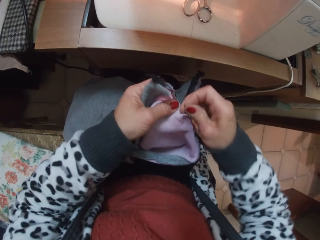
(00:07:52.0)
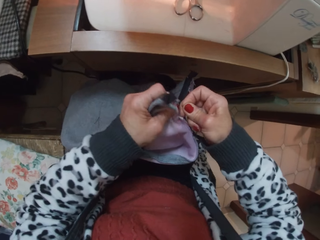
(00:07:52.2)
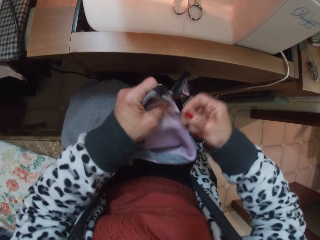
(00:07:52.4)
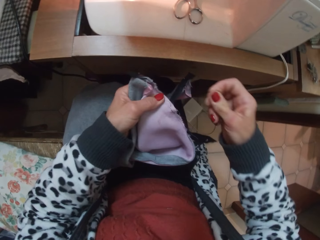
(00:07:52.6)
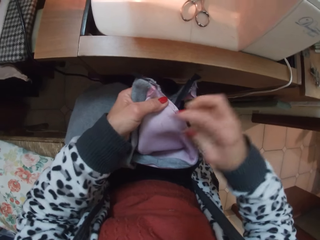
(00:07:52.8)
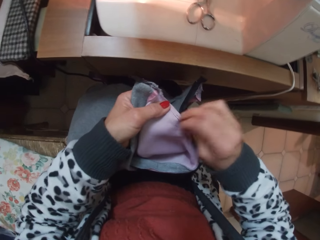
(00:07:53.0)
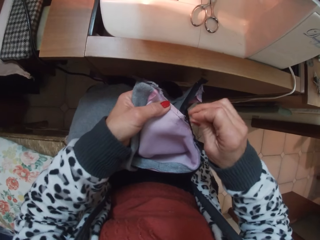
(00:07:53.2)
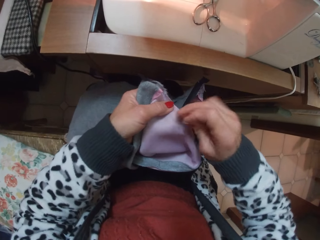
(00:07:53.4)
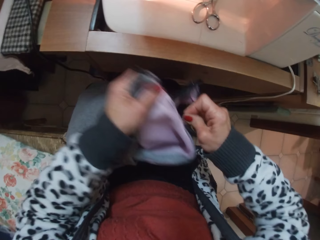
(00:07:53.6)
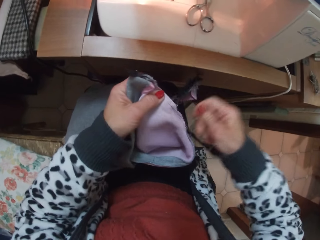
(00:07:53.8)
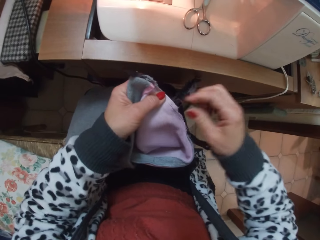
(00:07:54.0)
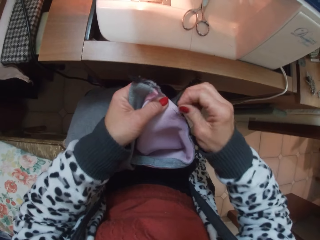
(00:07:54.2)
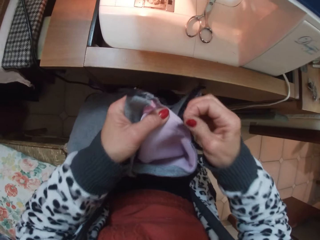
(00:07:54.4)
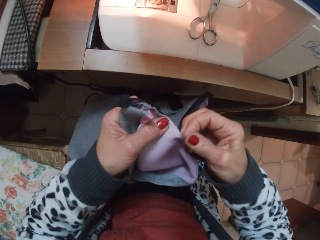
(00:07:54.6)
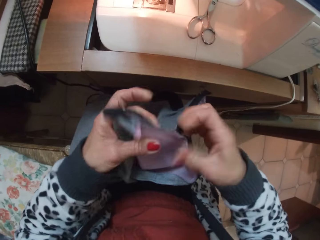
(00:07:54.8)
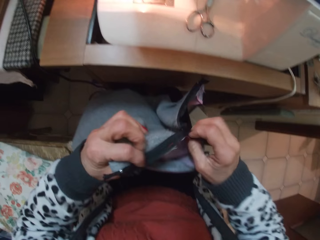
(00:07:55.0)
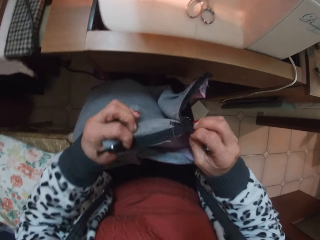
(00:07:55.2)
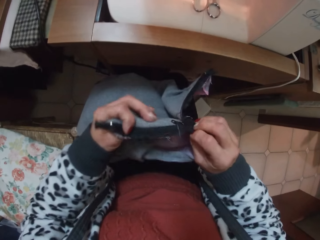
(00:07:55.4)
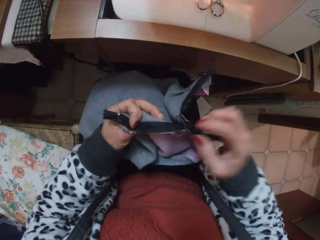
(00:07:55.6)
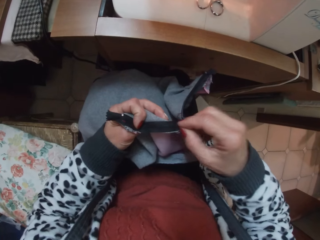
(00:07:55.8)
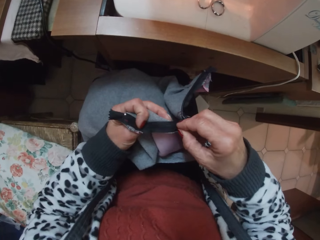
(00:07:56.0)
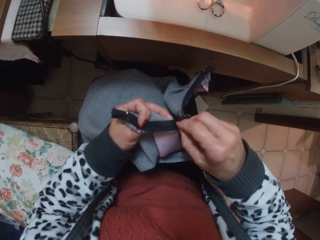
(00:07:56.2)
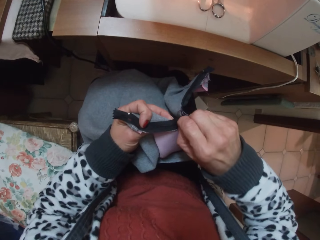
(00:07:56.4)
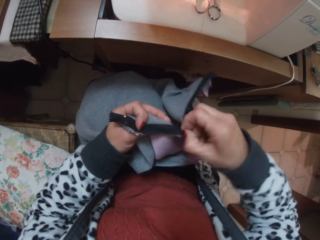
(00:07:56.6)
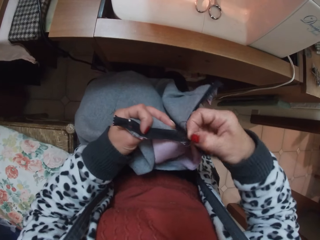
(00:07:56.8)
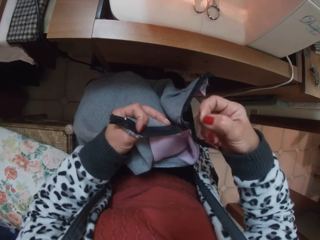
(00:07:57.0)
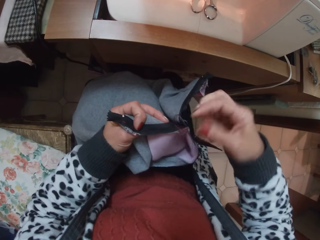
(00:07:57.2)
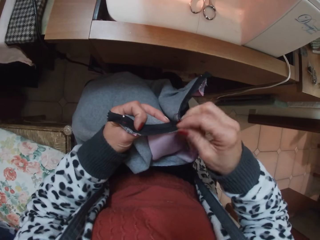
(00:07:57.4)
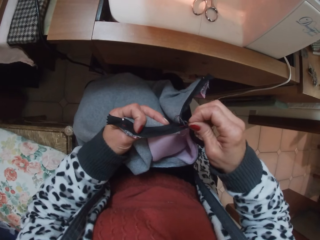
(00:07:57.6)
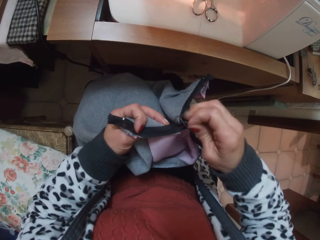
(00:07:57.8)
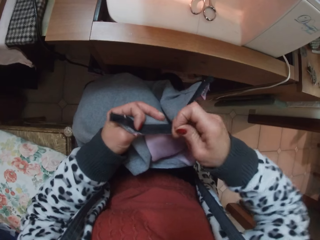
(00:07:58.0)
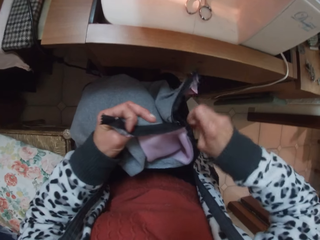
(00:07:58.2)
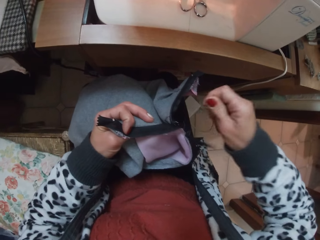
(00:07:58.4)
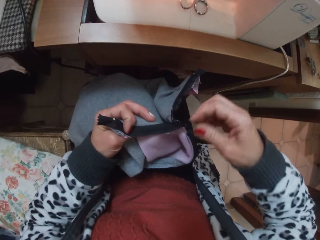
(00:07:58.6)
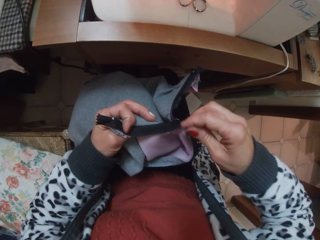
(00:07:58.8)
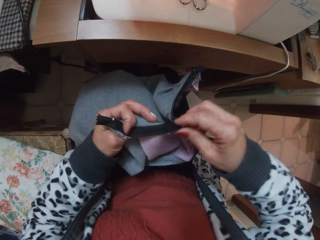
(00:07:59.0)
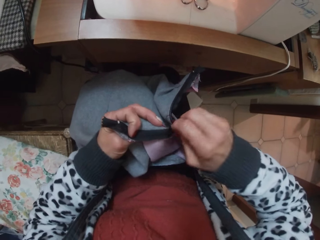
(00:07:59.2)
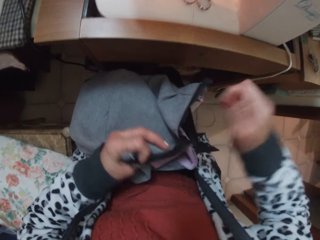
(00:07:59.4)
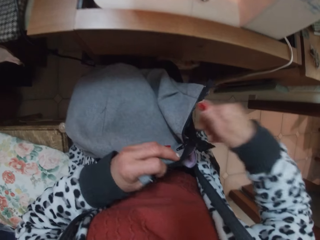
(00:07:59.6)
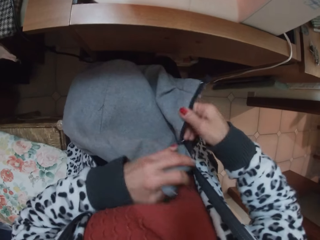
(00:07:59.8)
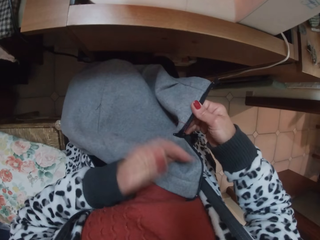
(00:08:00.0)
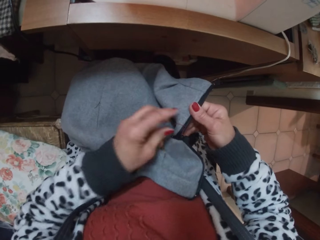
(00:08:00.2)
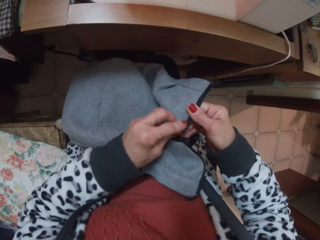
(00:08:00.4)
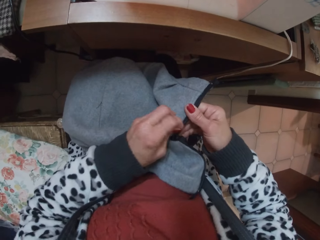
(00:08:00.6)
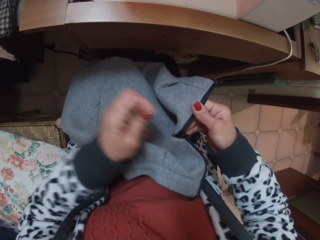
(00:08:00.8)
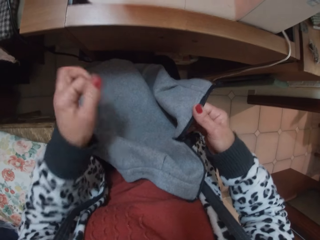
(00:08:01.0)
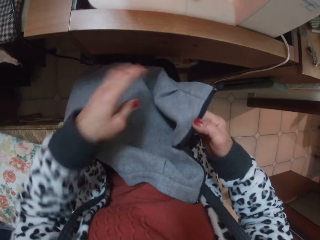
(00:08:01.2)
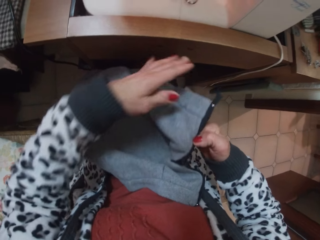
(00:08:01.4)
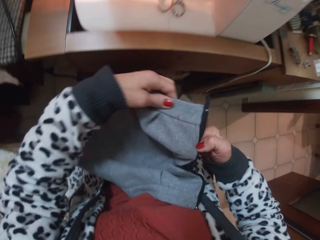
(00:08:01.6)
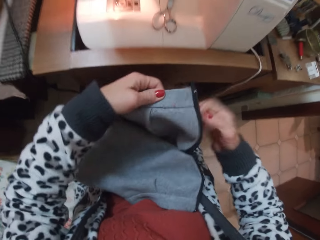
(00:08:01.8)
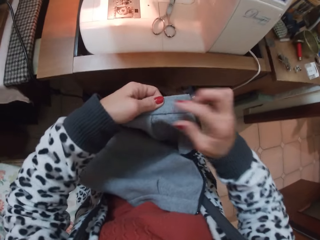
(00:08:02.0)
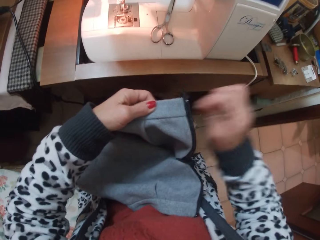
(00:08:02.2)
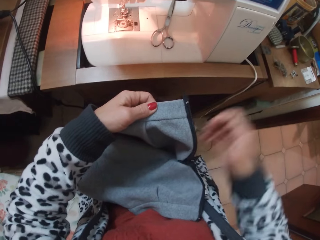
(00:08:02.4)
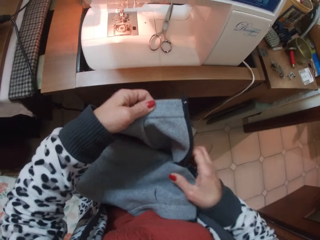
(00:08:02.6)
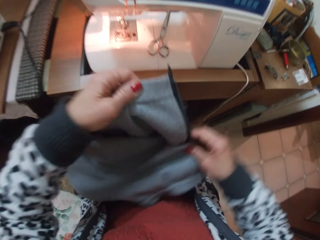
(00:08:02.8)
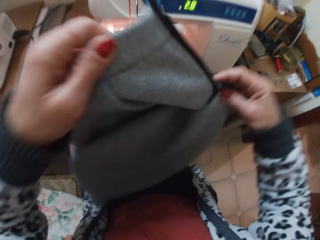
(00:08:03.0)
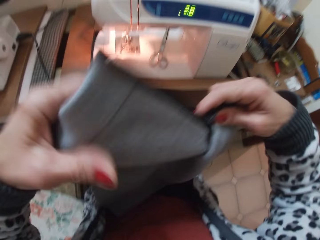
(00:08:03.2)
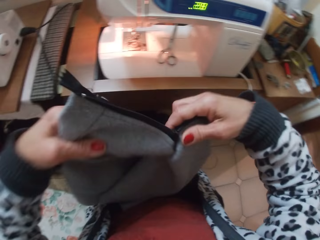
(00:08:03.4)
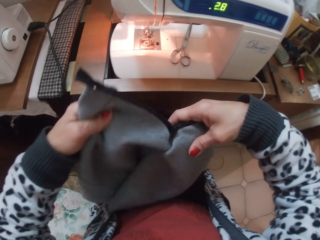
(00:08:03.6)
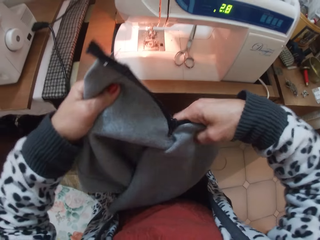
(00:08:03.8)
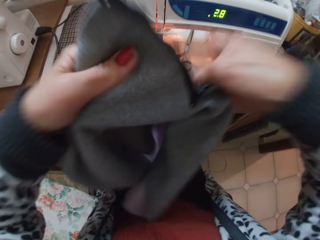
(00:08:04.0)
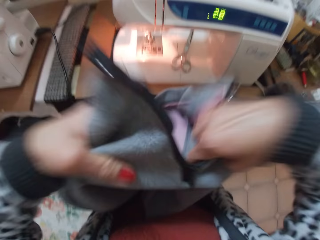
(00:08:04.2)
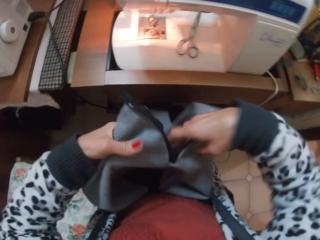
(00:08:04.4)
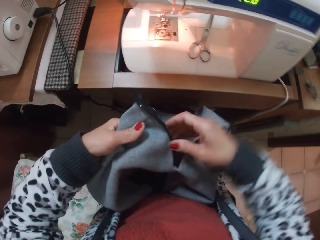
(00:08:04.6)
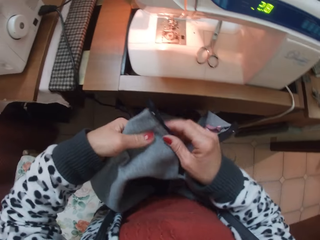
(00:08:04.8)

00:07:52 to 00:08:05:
The camera wearer turns the skirt to the other face. She detaches a line of thread from the skirt with her left hand. She detaches a line of thread from the skirt with her right hand. She adjusts the skirt.

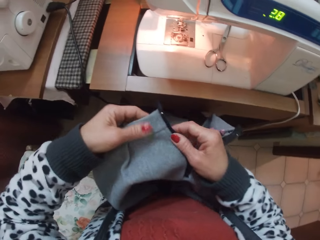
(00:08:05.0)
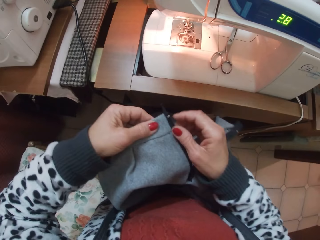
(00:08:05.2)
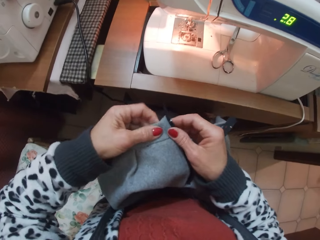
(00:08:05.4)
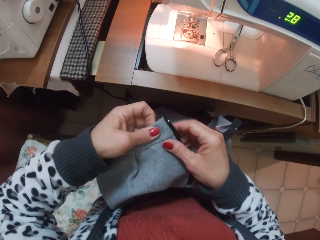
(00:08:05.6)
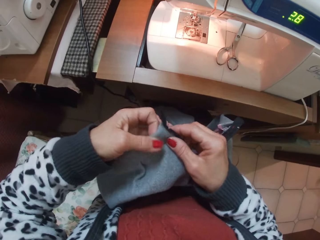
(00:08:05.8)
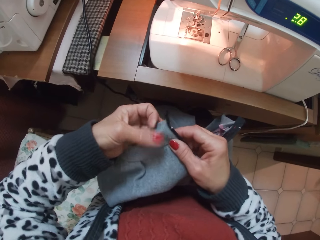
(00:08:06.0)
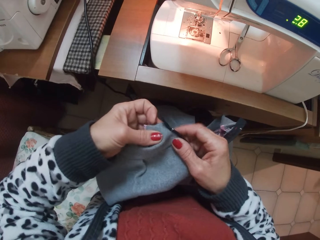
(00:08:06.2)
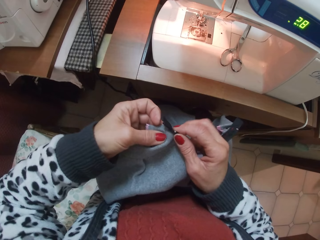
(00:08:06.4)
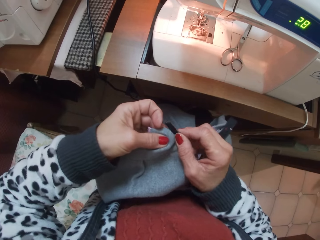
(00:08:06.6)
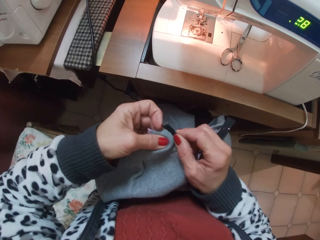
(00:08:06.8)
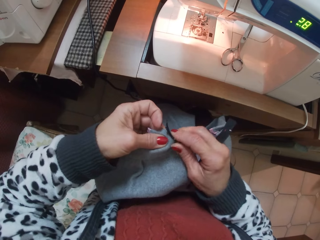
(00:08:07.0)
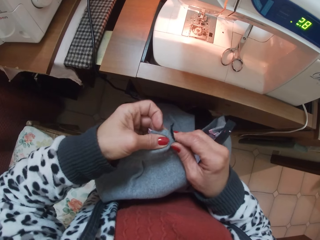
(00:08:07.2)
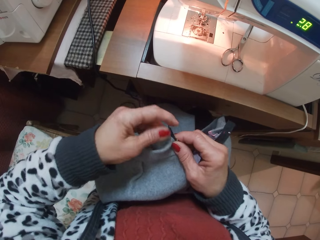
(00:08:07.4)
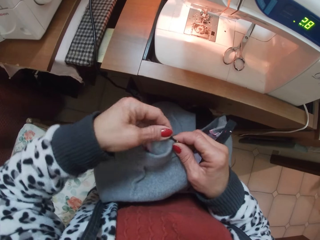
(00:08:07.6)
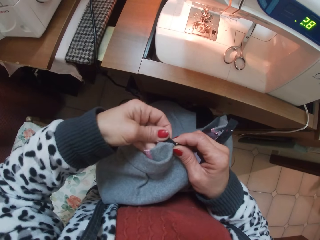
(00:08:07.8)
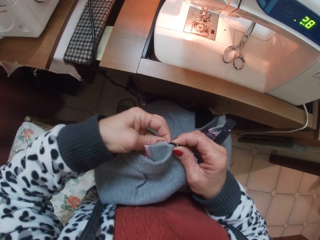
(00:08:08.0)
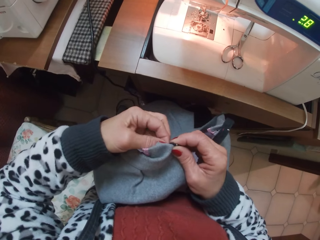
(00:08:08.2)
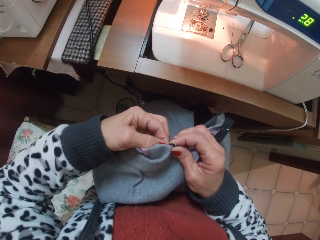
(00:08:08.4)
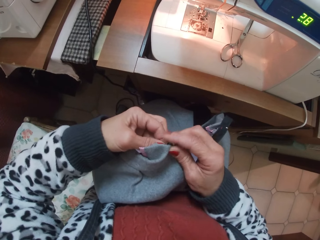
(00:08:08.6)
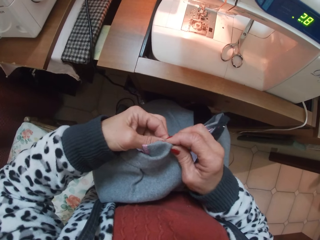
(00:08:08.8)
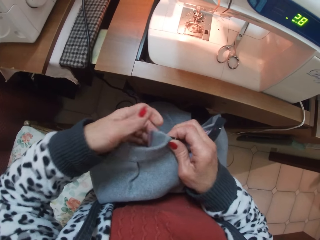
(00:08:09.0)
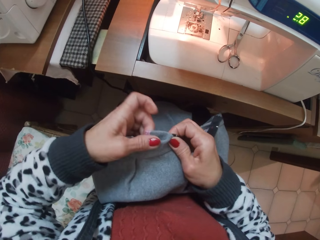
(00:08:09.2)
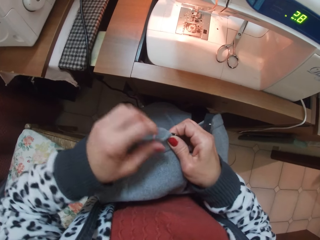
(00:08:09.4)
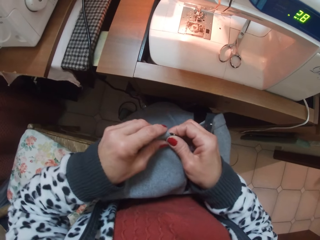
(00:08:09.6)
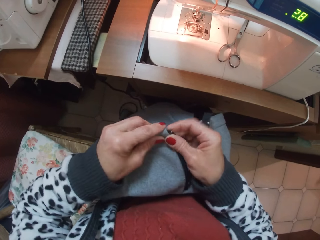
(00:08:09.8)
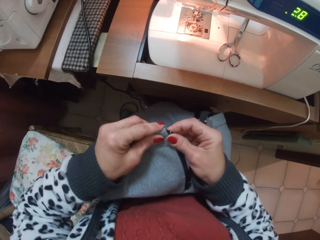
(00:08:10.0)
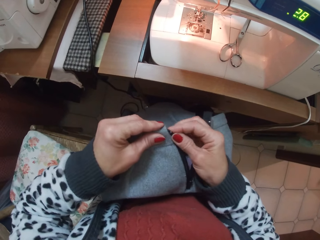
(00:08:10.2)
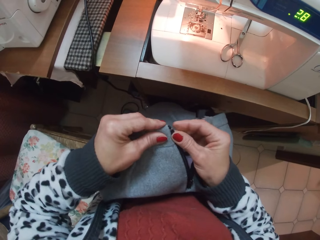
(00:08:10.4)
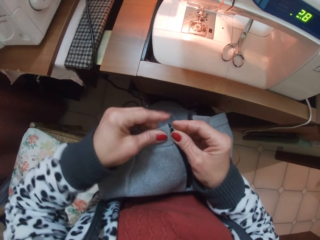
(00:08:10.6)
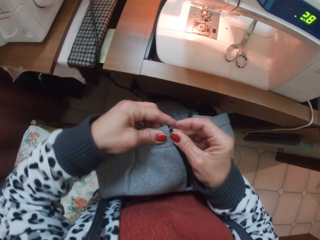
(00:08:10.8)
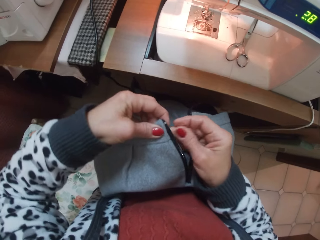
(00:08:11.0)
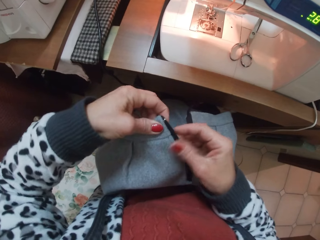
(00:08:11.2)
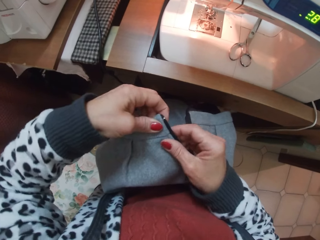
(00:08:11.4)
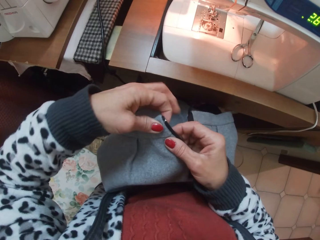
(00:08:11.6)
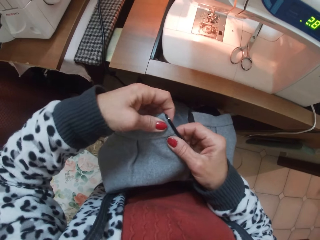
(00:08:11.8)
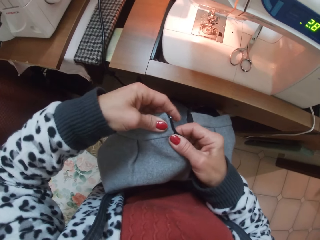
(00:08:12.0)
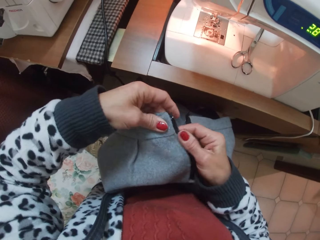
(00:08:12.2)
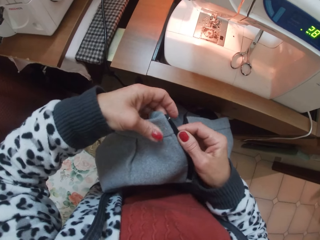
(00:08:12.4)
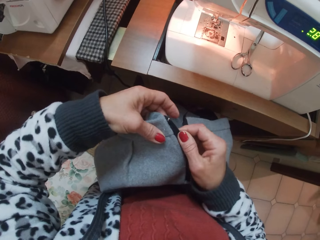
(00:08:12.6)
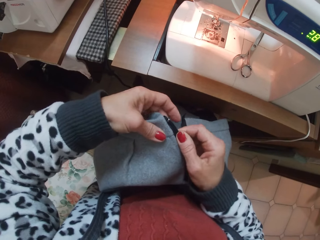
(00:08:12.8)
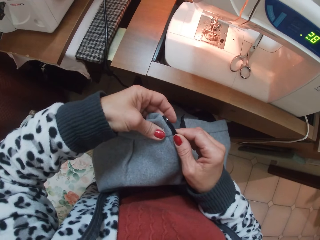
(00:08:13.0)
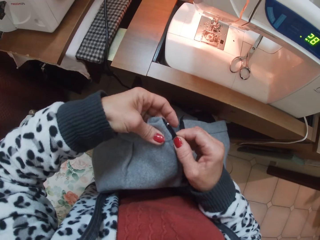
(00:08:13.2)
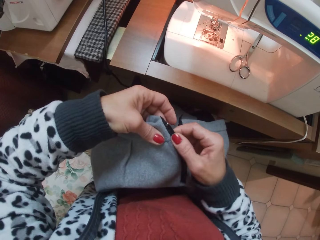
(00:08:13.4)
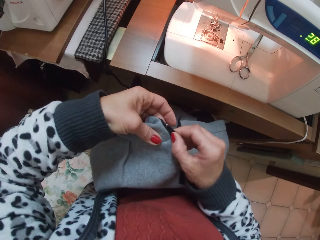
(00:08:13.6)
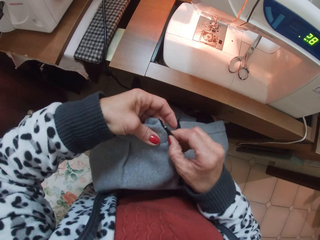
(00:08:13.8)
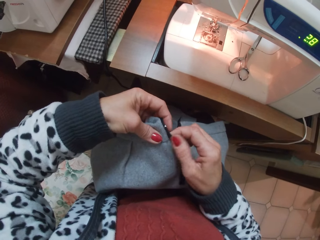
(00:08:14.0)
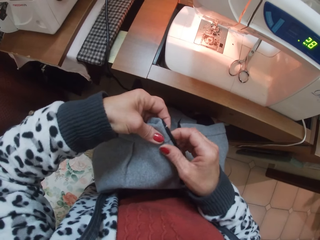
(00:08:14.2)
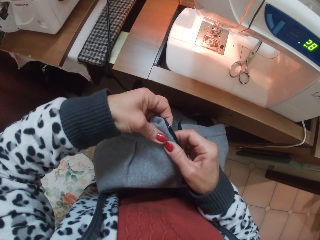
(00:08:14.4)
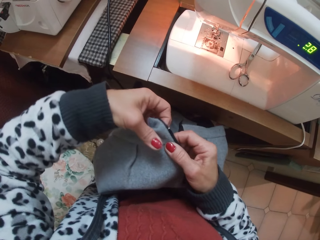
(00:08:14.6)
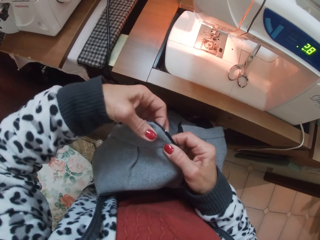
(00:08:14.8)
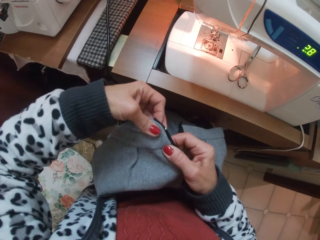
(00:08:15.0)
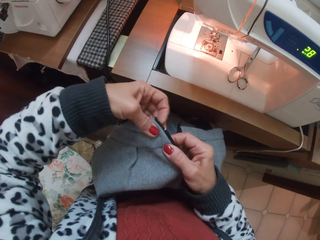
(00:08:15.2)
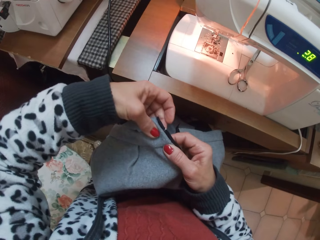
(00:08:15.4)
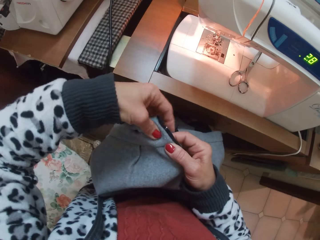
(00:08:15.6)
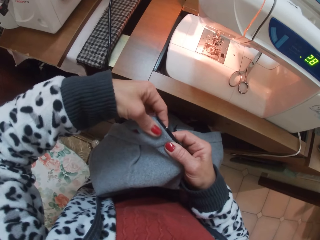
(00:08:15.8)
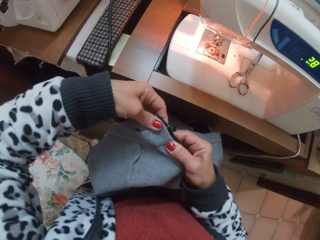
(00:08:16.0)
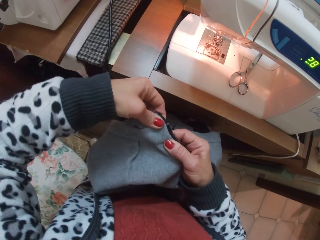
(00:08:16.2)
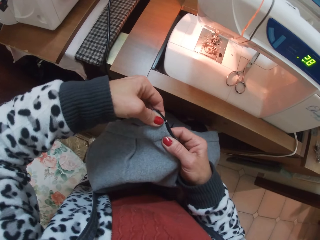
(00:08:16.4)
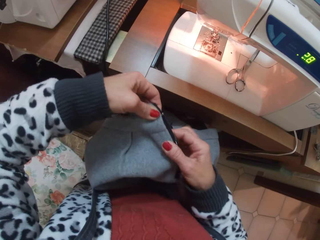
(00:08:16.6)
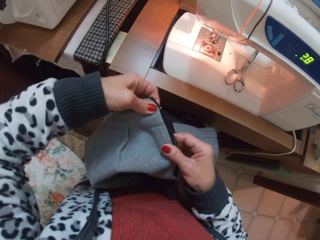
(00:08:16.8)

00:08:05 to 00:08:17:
The camera wearer adjusts the edge of the zip. They fold the end of the zipper and skirt.
